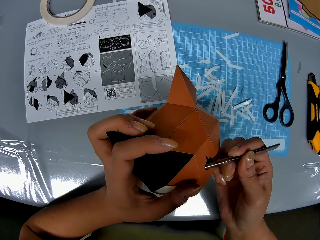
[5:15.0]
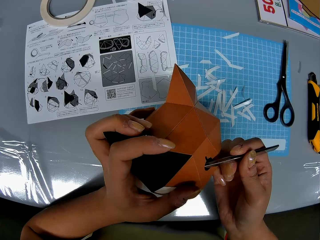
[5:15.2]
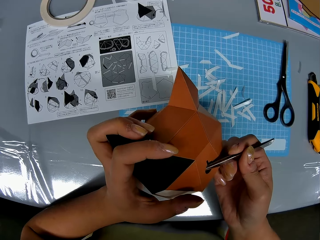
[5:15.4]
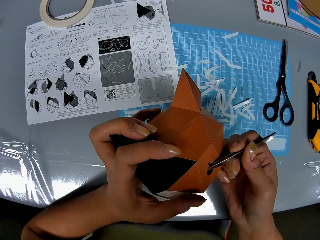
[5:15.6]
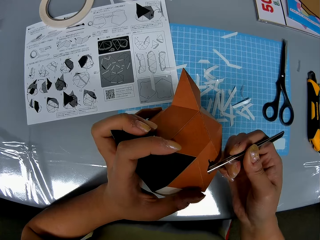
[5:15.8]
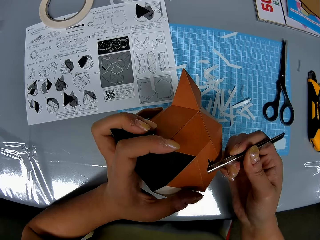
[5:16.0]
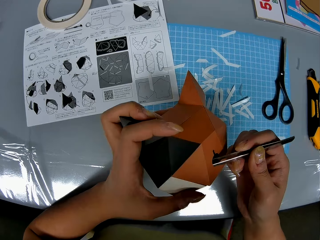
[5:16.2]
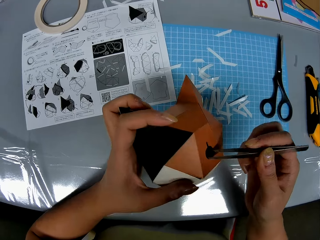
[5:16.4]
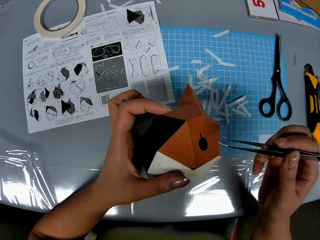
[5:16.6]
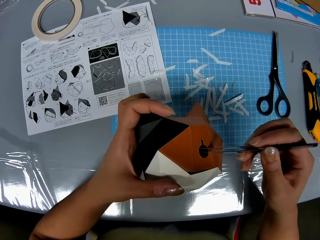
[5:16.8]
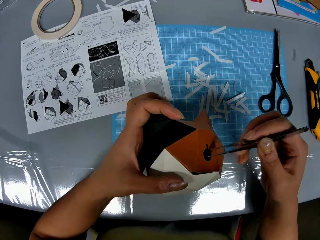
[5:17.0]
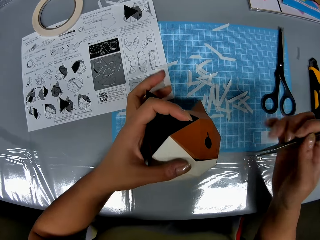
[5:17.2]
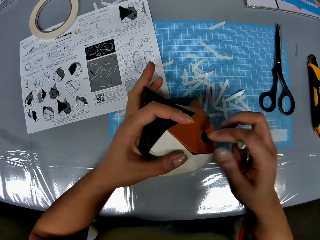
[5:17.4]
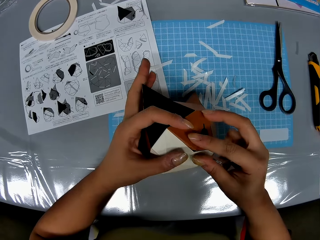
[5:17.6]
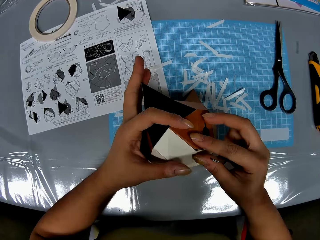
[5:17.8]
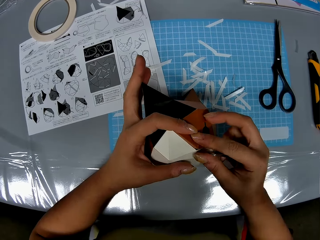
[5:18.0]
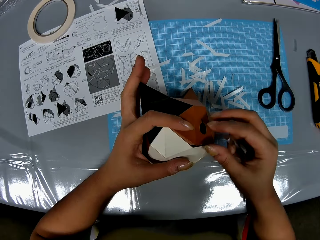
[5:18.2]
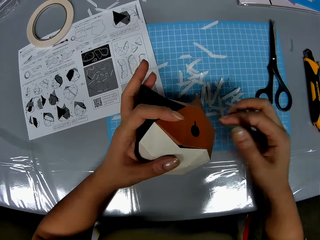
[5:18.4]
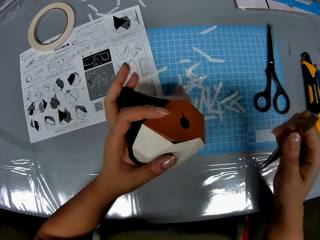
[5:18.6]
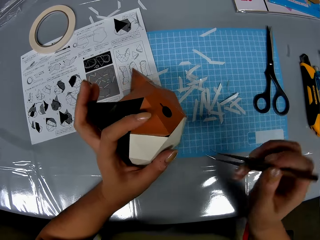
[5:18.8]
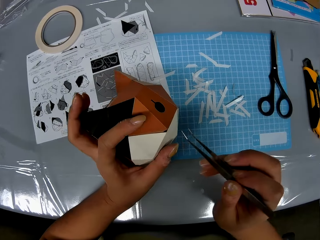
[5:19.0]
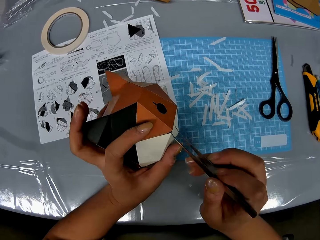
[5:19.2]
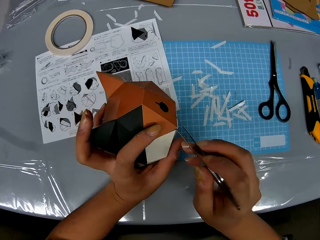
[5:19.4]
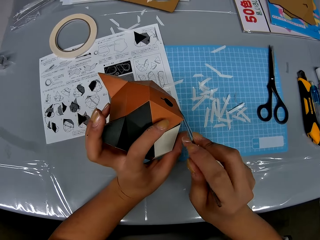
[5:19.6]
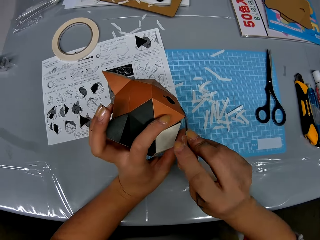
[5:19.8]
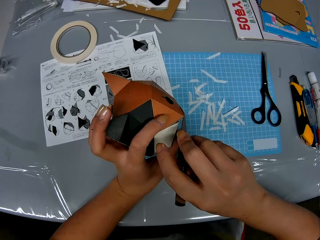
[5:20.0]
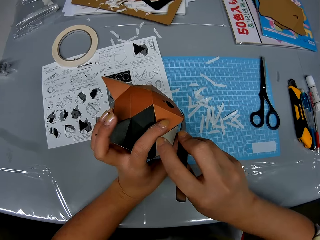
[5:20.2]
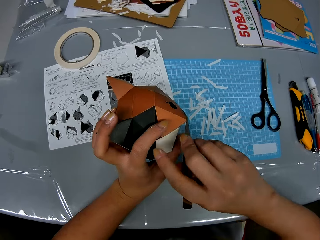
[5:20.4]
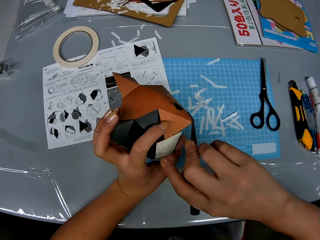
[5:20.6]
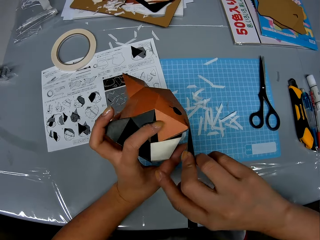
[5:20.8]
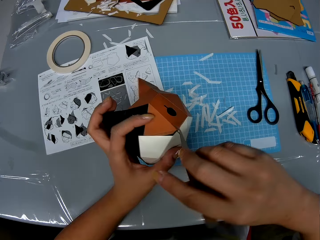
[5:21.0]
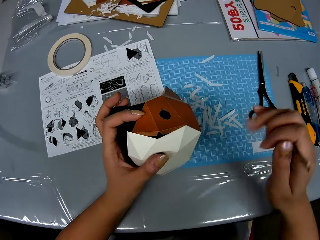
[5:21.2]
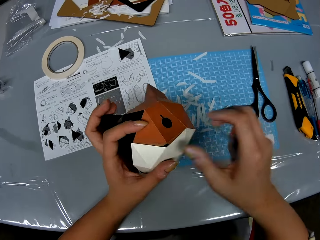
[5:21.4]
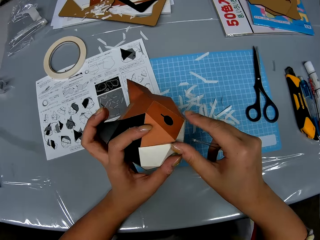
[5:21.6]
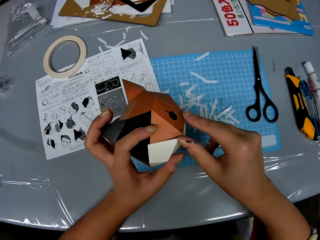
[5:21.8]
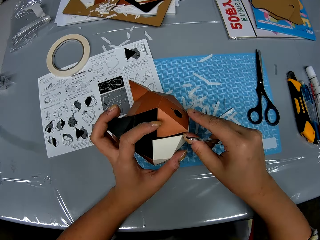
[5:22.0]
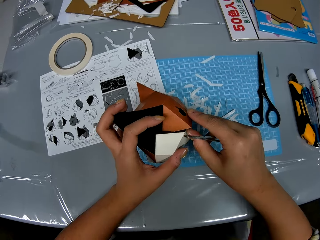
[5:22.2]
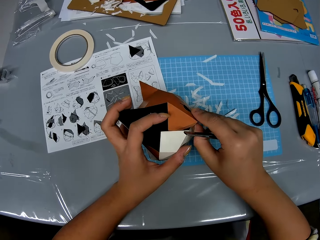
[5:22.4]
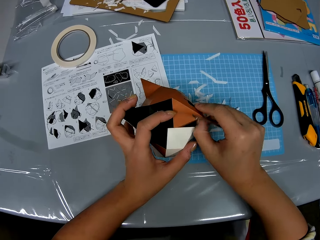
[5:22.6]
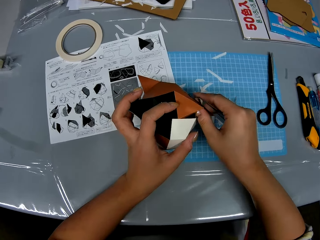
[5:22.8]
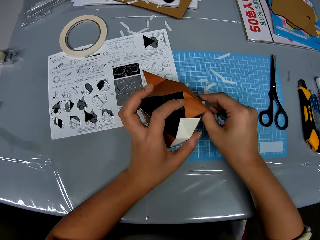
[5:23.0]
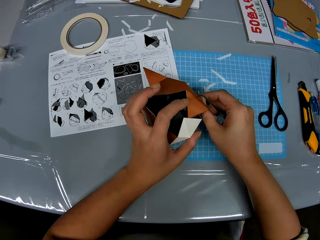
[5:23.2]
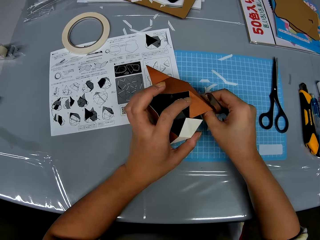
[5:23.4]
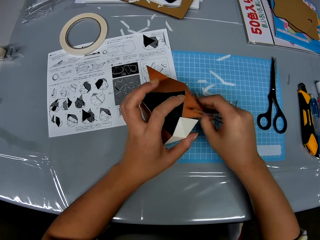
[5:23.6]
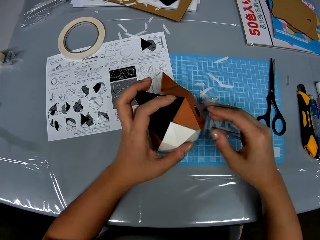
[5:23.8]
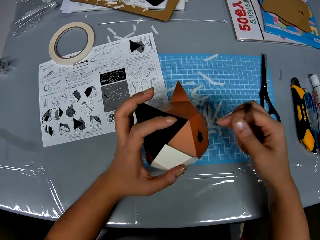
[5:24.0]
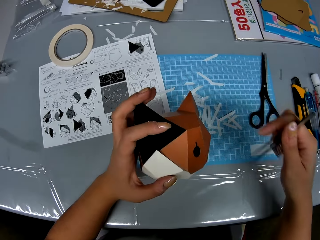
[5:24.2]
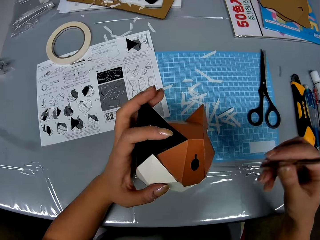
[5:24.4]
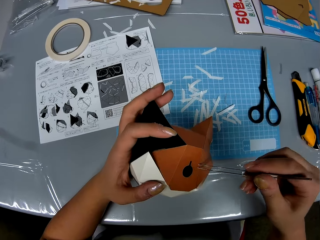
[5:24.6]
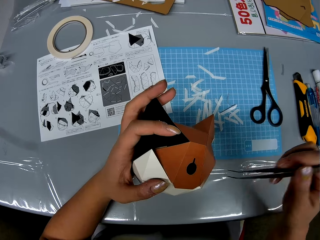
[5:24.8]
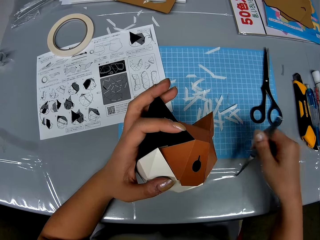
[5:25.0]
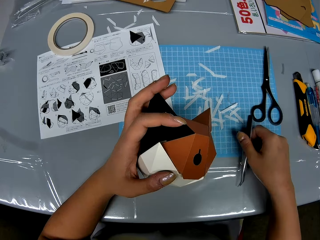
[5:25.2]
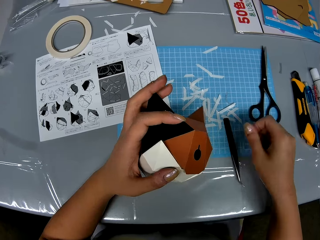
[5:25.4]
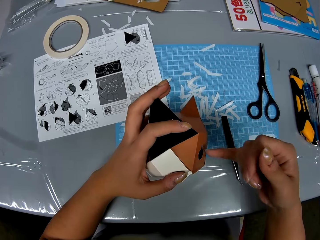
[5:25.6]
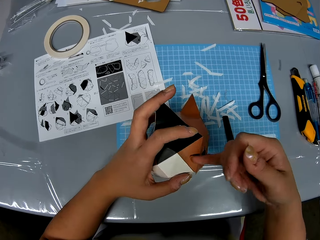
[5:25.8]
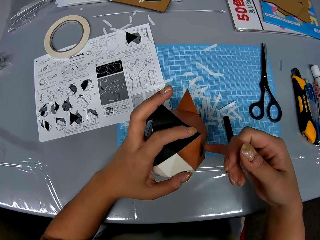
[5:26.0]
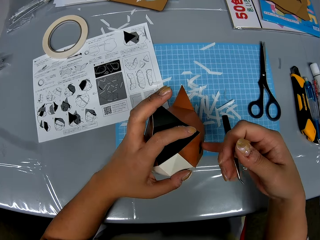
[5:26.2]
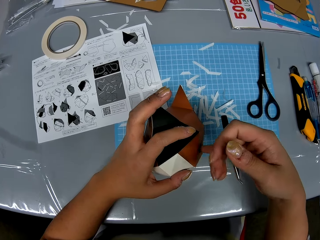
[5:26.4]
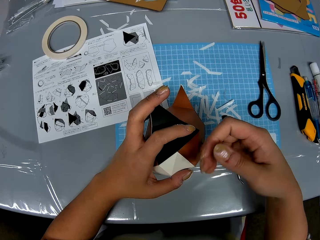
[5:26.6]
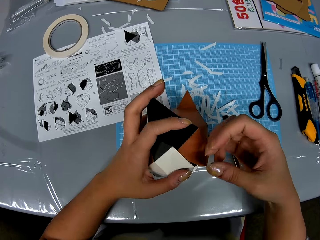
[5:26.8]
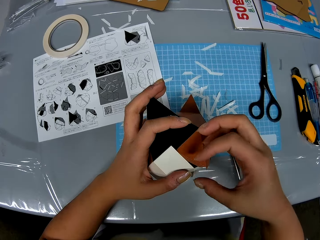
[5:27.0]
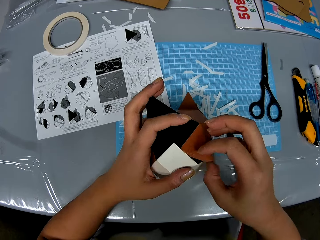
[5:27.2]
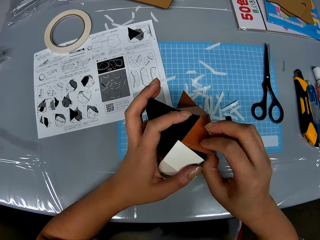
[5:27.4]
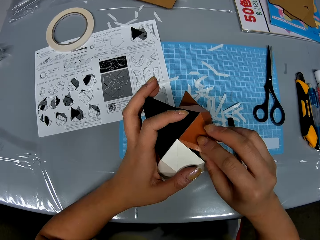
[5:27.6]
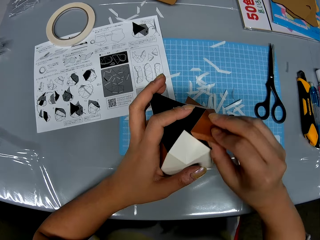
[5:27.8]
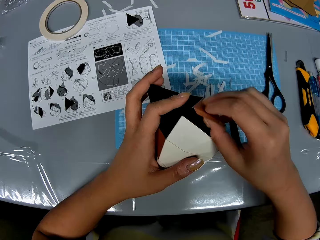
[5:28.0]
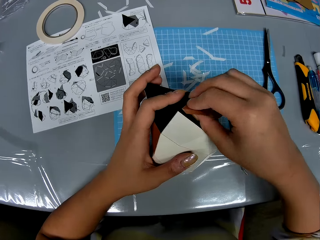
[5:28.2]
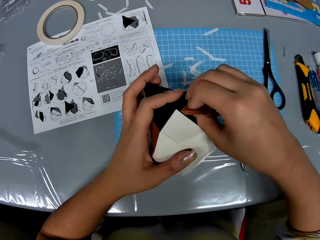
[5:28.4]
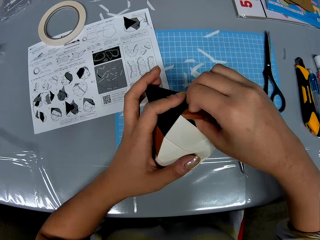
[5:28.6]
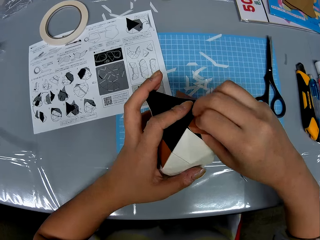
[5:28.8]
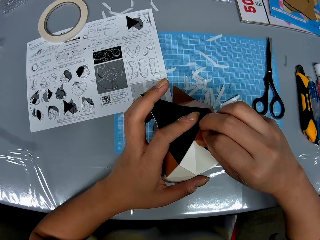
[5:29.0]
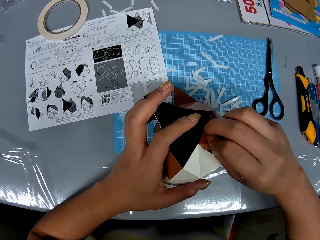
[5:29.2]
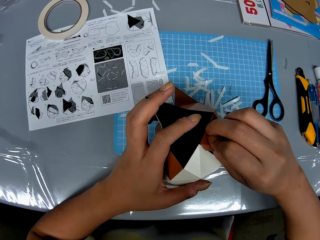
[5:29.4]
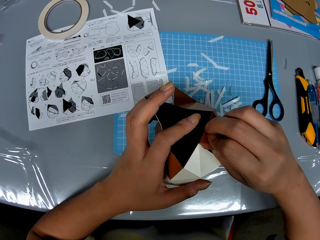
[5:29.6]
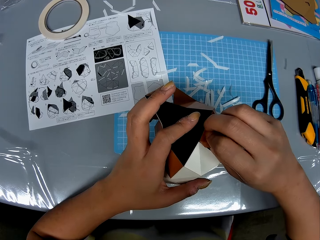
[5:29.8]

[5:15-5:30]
The camera wearer removes the tweezers from the origami. She inserts the tweezers in the origami. She removes the tweezers from the origami. She moves her hand towards the origami. She holds the origami with her hand and presses on the origami with her hand. She raises her hand. She moves her hand towards the origami. She inserts the tweezers in the origami. She adjusts inner parts of the origami with the tweezers. She removes the tweezers from the origami. She moves her hand towards the origami. She presses on the origami with her hand. She lifts up her hand. She moves her hand towards the origami. She moves her hand towards the origami again. She moves her hand towards the cutting mat. She places the tweezers on the cutting mat. She moves her hand towards the origami. She places her finger on the origami. She moves her hand backwards. She inserts her finger in the origami. She inserts her thumb in the origami. She adjusts inner parts of the origami with her fingers.

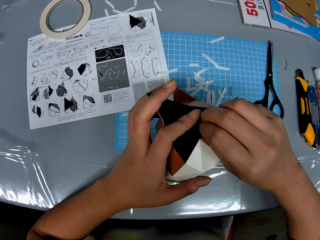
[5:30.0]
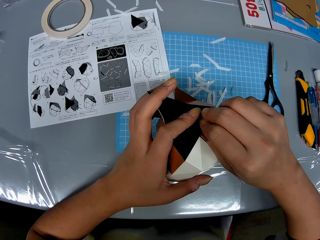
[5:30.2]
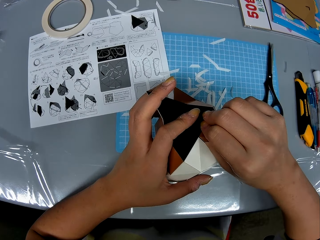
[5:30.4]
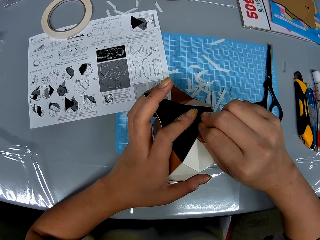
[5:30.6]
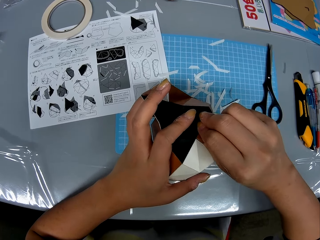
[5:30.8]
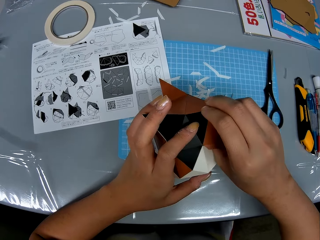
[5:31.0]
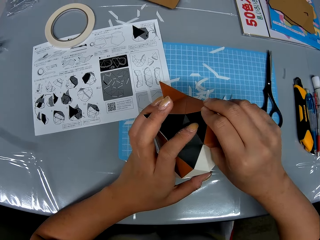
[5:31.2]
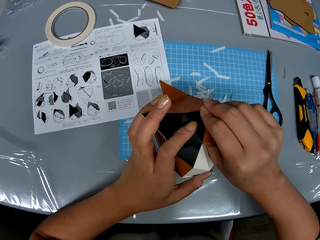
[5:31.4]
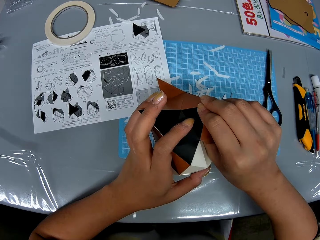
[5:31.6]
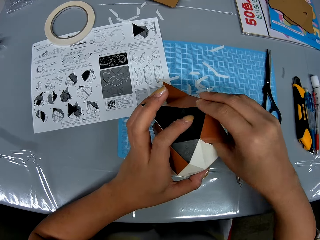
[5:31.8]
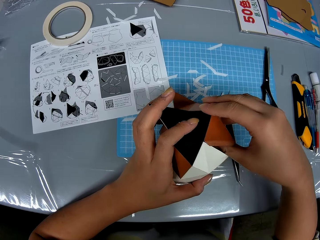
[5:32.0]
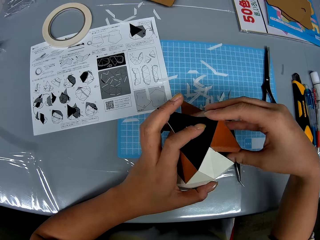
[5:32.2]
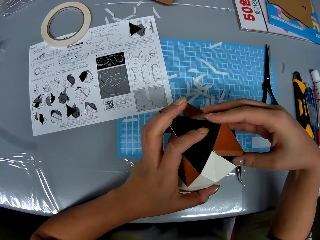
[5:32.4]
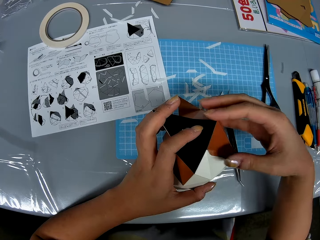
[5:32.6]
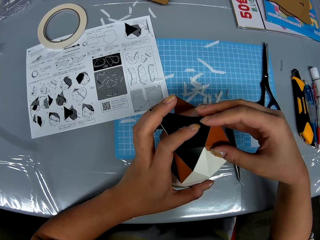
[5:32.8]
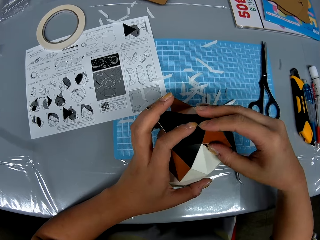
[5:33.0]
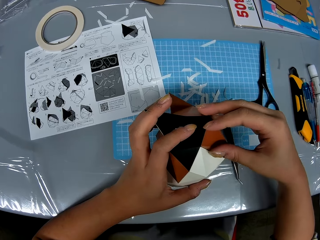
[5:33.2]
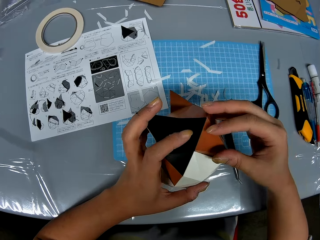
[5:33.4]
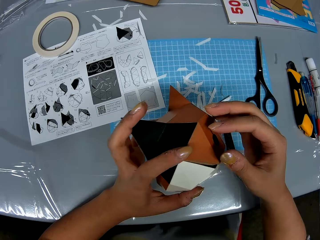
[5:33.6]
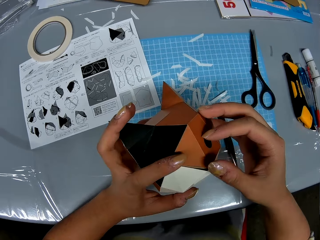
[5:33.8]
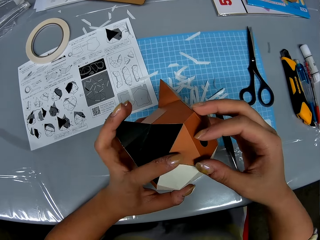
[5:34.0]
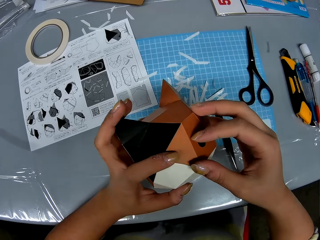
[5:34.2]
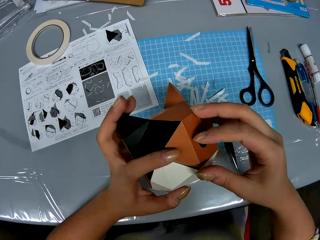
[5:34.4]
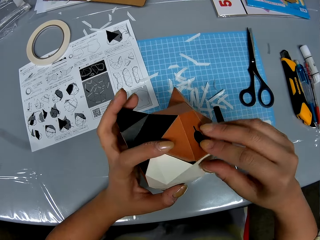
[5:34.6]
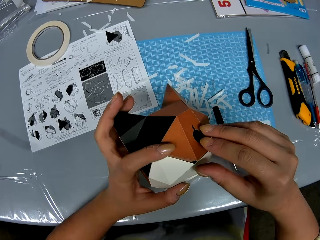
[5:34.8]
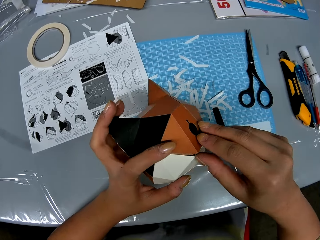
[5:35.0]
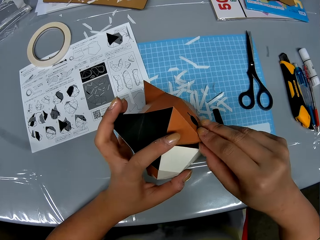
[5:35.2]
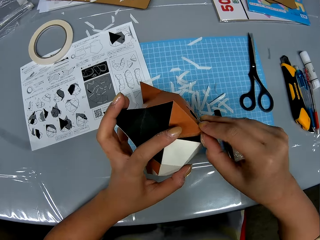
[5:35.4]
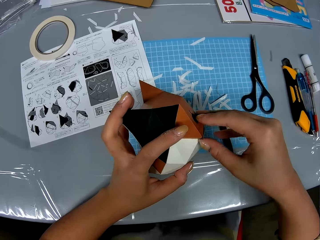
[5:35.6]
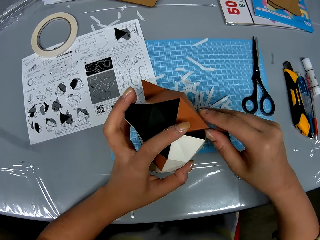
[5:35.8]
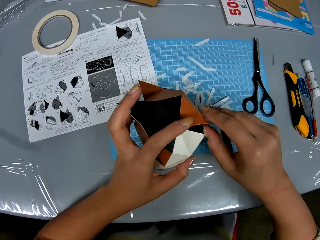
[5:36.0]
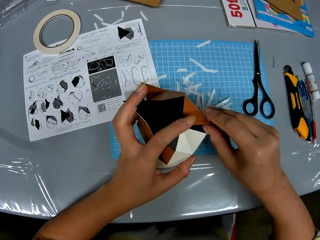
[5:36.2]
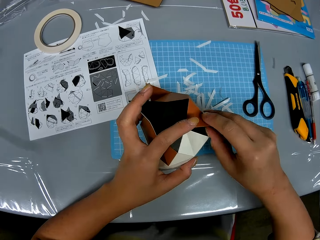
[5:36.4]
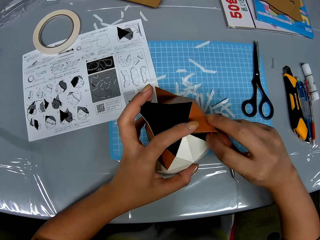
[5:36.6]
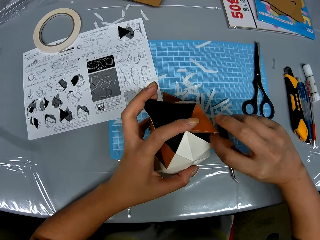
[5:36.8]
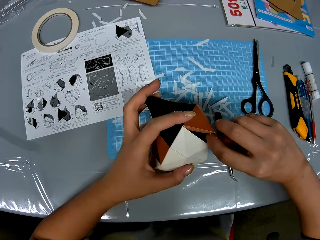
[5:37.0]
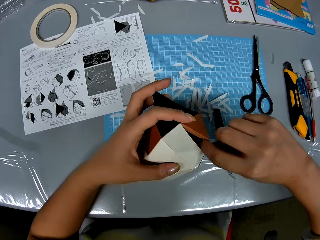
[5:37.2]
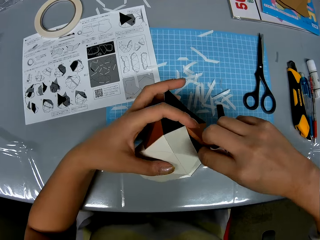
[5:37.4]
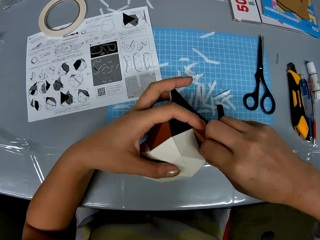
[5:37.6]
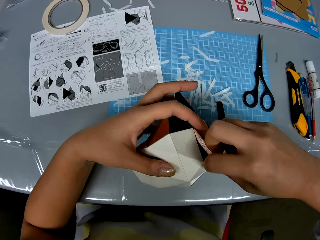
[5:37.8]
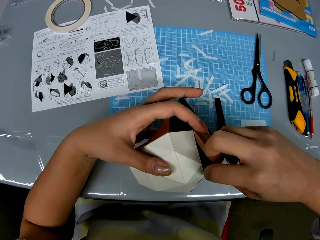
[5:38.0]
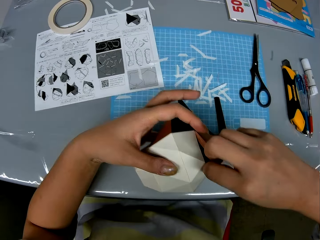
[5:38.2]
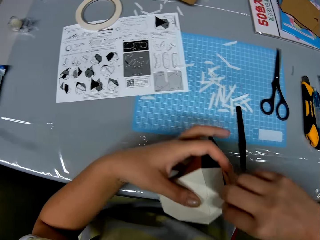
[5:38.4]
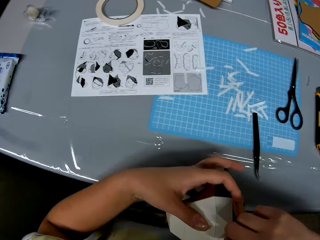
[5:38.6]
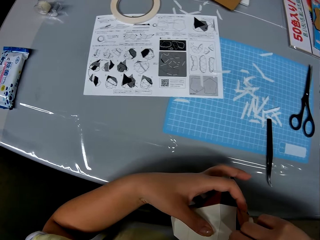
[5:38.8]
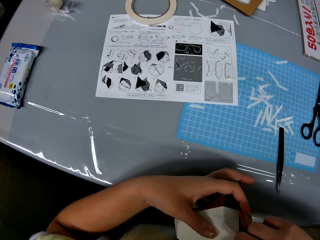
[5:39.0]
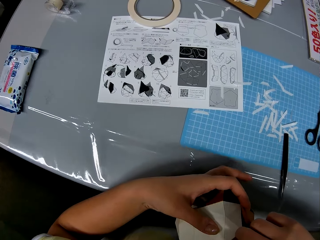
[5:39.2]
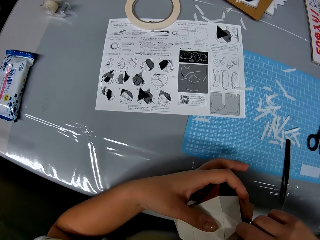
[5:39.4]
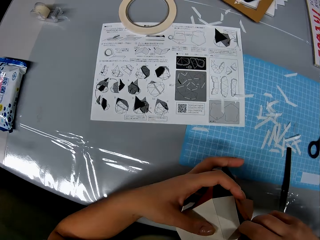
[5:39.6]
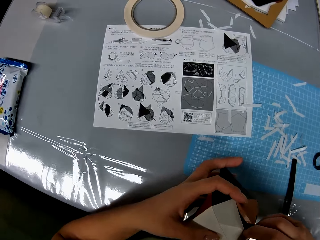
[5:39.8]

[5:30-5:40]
The camera wearer removes her thumb from the origami. She presses on the origami with her hand. She moves the origami towards her.
